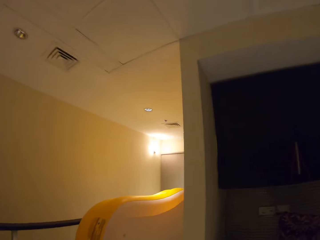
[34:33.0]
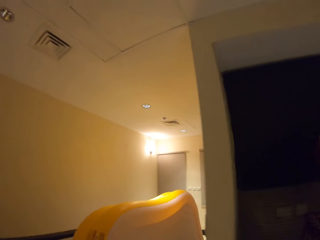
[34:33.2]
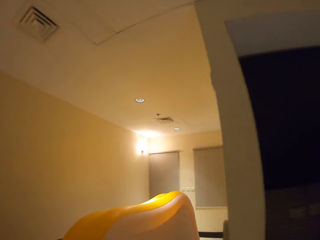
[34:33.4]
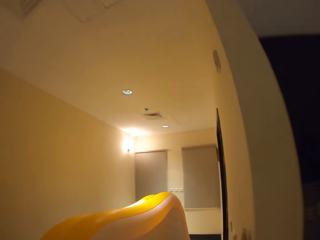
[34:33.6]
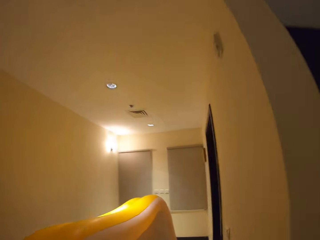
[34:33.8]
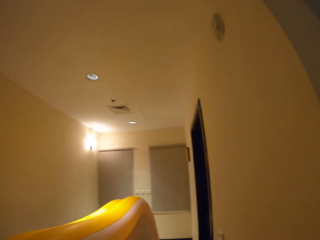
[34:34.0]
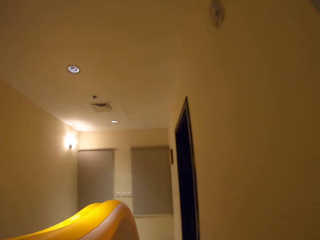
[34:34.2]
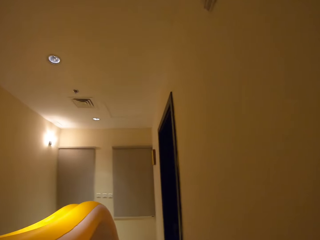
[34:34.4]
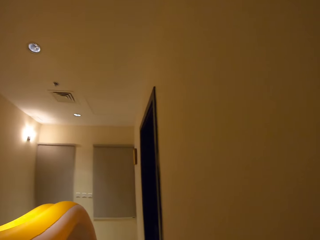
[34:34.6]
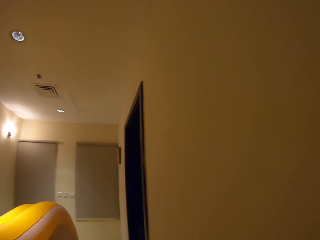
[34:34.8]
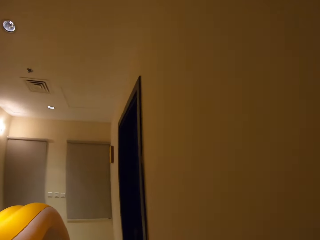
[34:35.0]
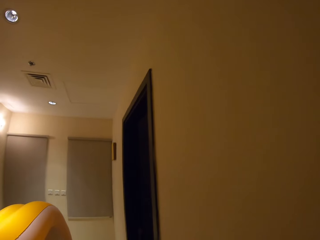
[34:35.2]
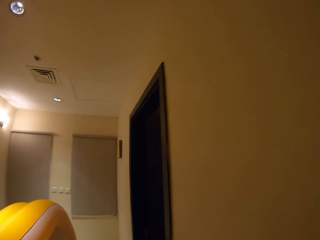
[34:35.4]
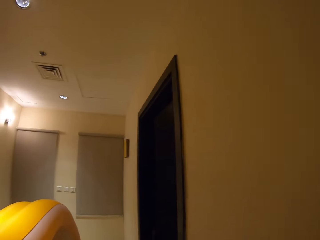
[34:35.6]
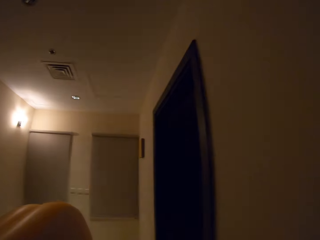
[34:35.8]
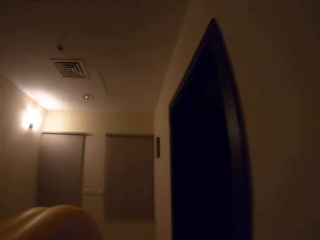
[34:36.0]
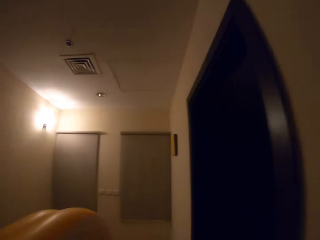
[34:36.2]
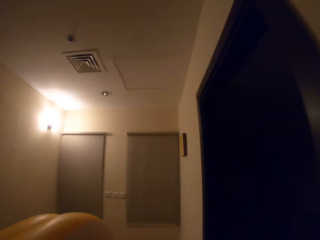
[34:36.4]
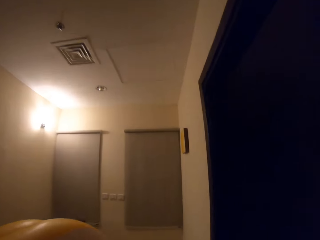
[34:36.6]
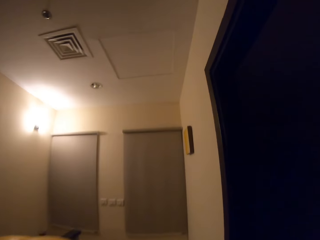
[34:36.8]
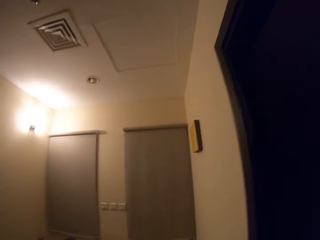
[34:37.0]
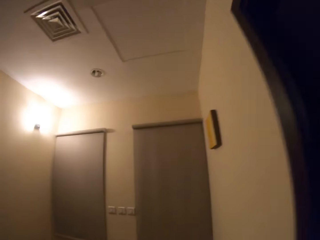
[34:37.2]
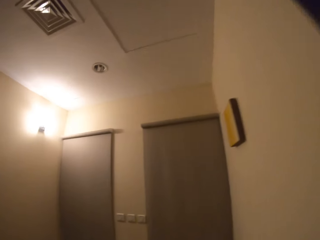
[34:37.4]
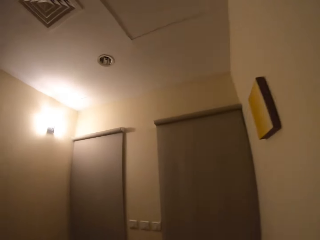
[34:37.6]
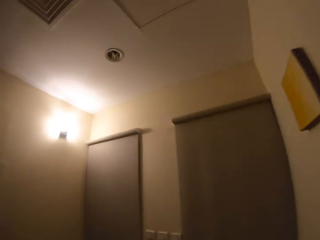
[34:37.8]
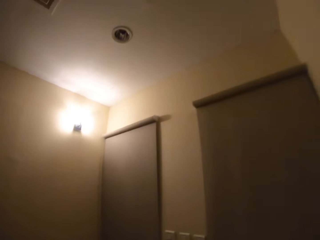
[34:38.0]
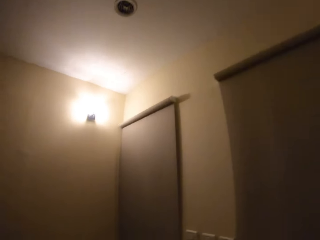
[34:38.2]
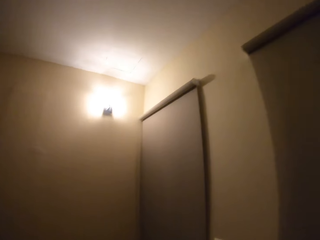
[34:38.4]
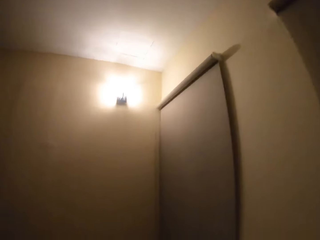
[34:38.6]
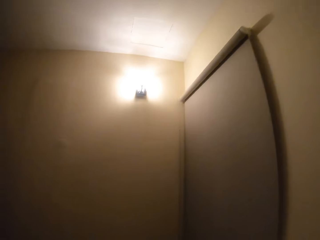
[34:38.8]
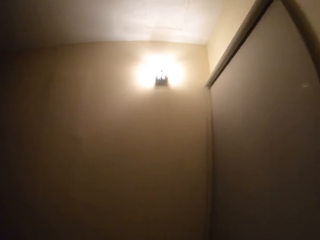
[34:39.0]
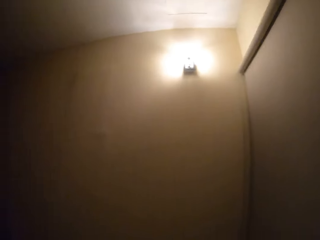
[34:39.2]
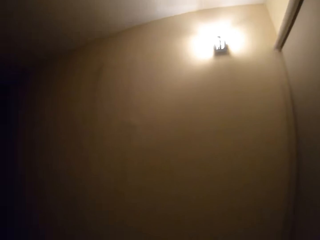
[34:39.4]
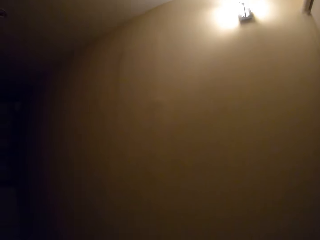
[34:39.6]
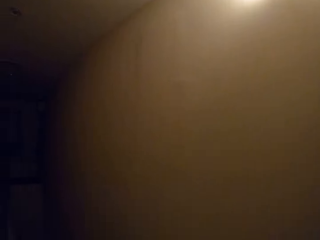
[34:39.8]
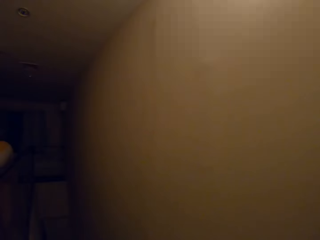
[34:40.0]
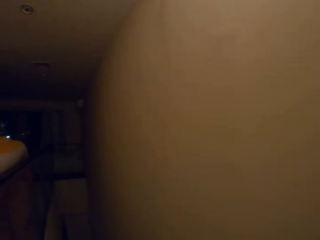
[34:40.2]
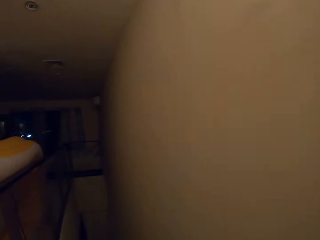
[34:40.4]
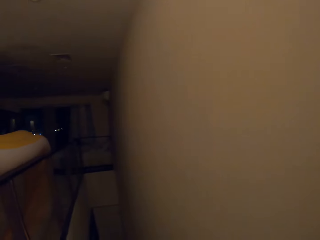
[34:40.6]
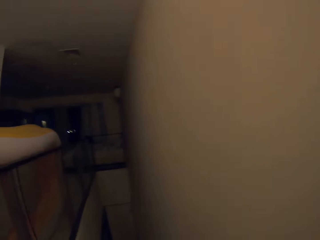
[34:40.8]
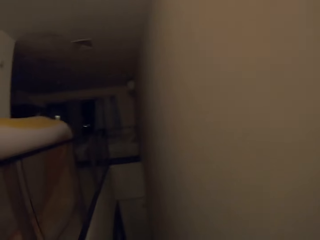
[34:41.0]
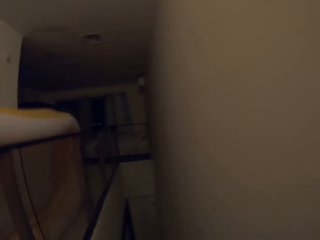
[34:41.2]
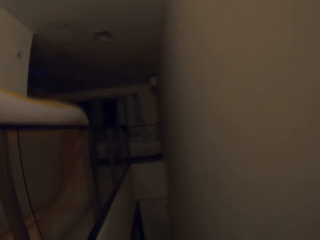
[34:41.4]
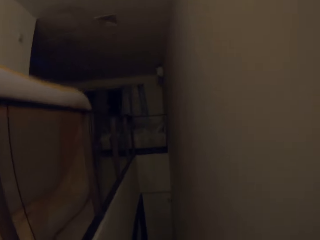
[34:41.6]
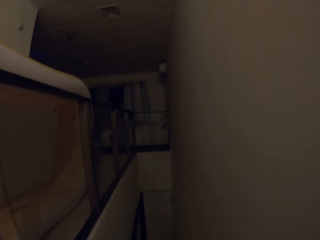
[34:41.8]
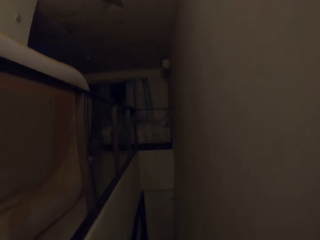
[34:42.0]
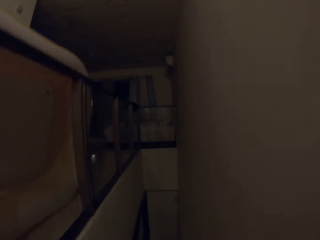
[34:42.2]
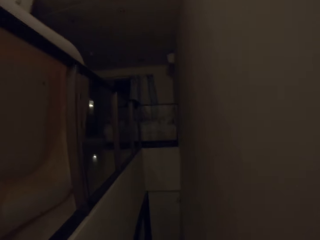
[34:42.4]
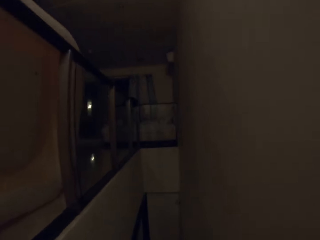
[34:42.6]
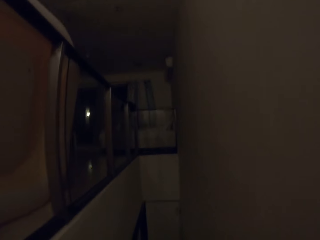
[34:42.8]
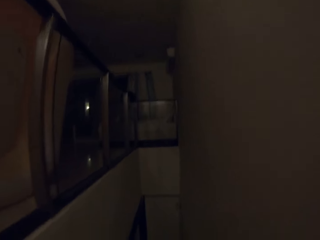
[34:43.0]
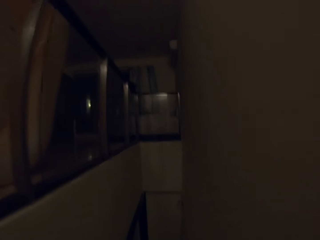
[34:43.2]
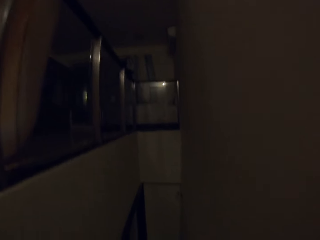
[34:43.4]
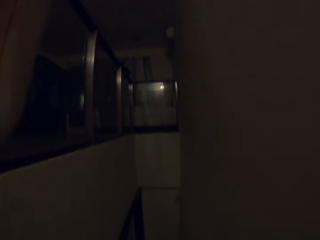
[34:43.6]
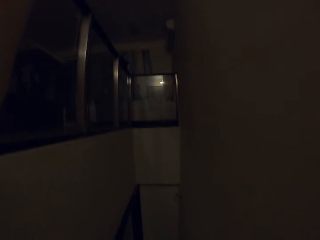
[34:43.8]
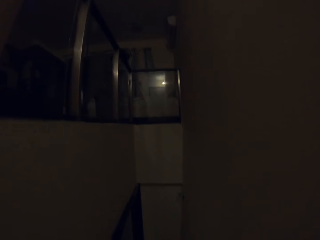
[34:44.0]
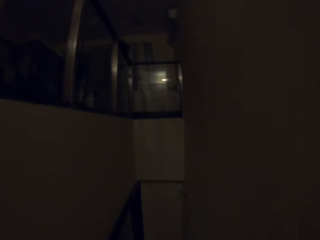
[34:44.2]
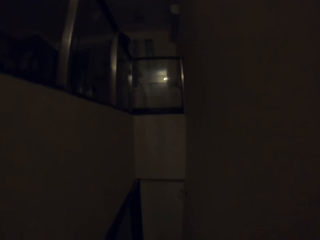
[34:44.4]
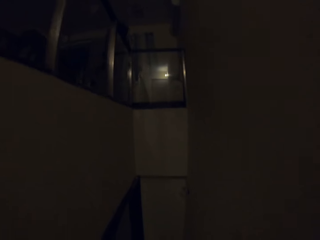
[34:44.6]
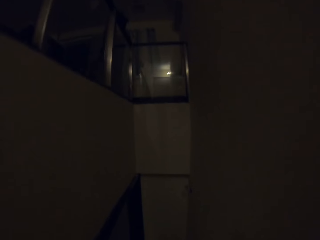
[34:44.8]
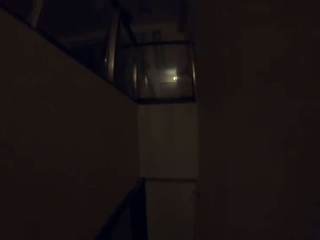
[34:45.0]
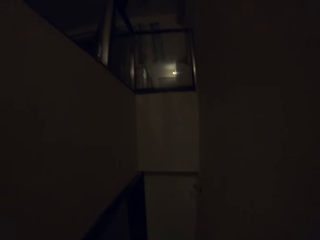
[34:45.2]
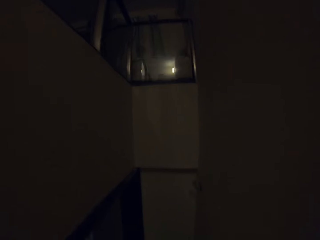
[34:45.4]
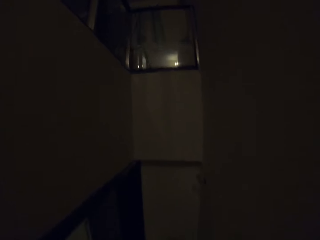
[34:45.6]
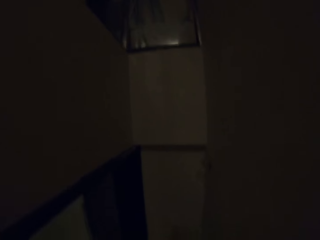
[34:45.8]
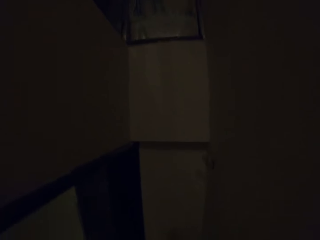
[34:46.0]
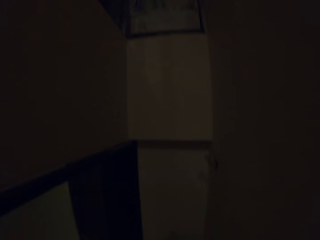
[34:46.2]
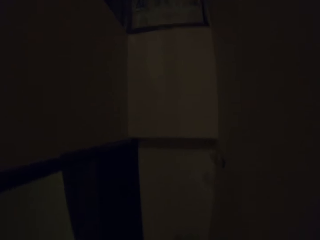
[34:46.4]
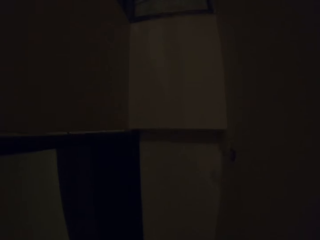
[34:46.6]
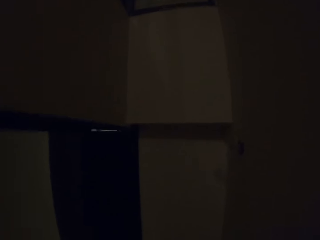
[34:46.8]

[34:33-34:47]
The camera wearer walks. They walk down the stairs.

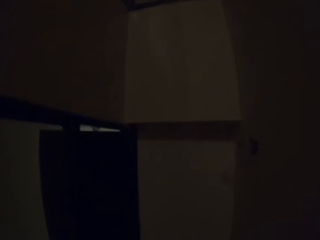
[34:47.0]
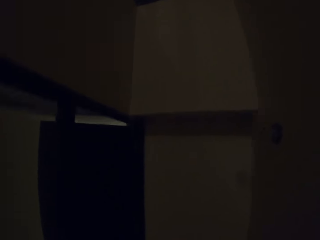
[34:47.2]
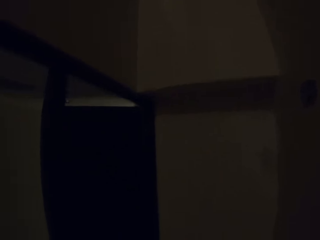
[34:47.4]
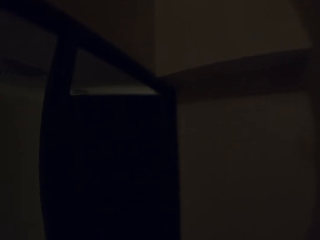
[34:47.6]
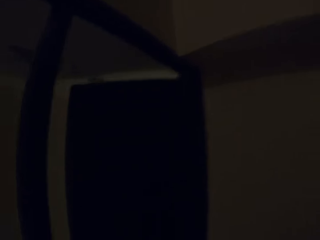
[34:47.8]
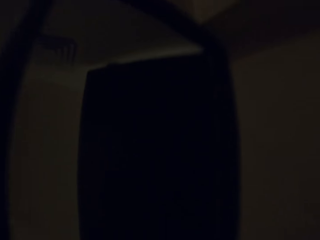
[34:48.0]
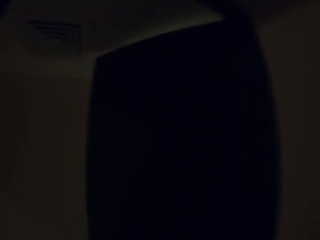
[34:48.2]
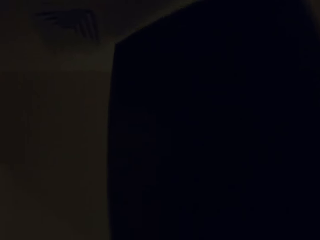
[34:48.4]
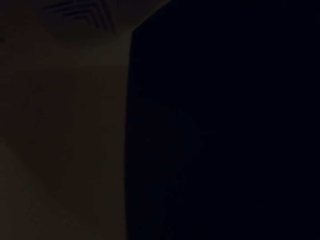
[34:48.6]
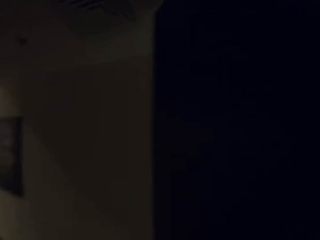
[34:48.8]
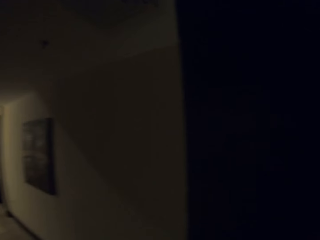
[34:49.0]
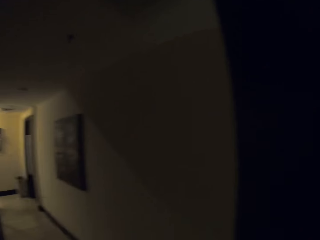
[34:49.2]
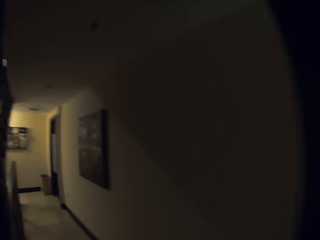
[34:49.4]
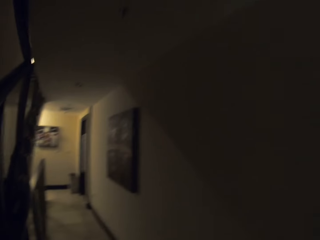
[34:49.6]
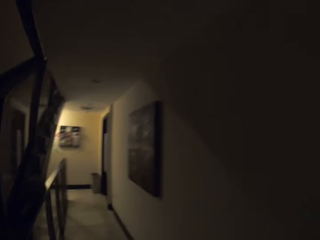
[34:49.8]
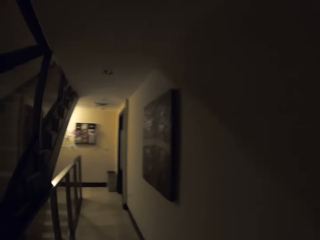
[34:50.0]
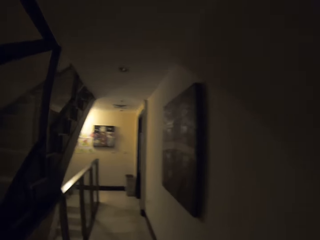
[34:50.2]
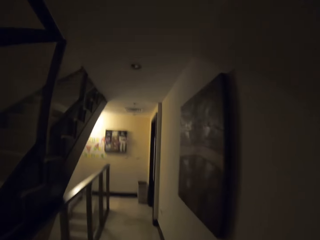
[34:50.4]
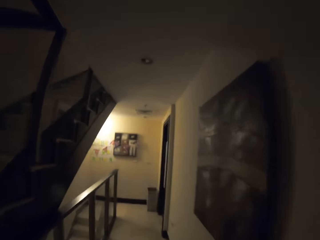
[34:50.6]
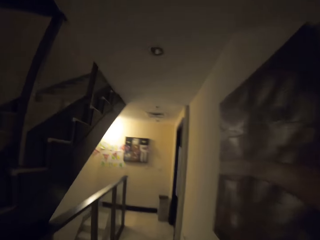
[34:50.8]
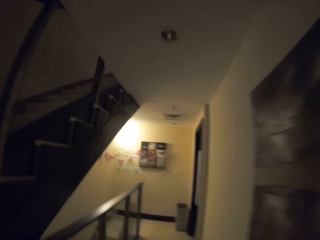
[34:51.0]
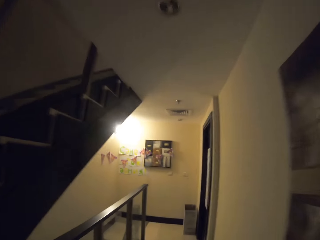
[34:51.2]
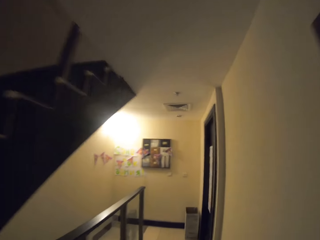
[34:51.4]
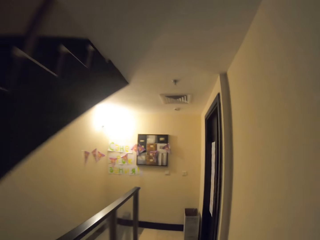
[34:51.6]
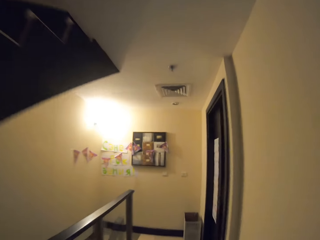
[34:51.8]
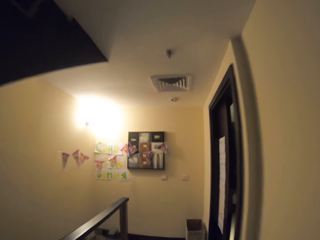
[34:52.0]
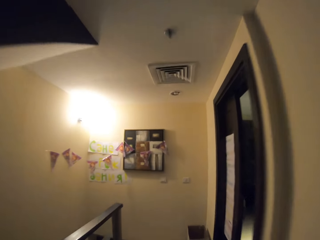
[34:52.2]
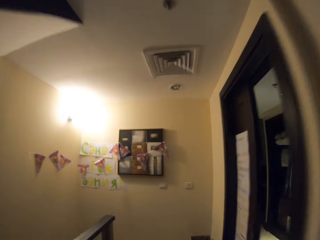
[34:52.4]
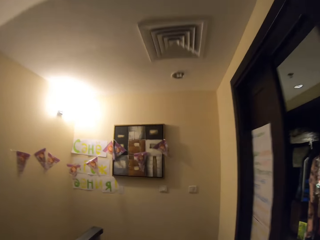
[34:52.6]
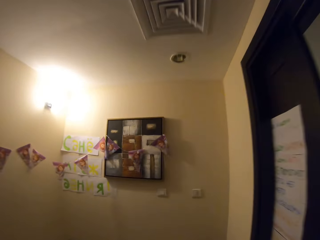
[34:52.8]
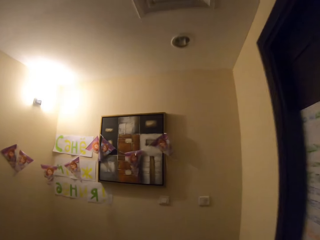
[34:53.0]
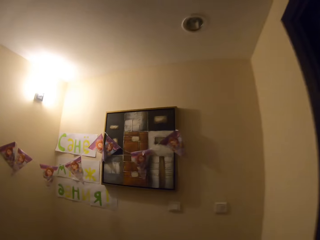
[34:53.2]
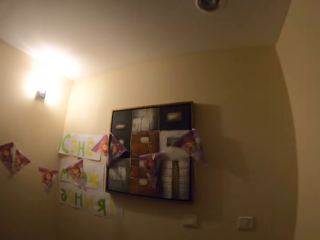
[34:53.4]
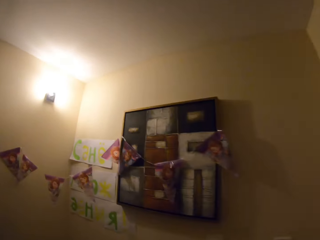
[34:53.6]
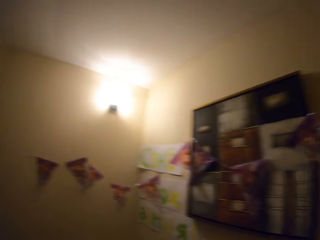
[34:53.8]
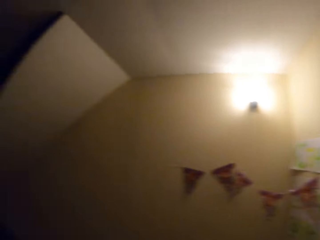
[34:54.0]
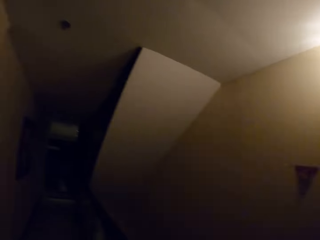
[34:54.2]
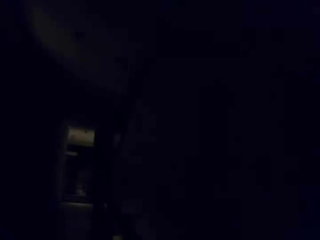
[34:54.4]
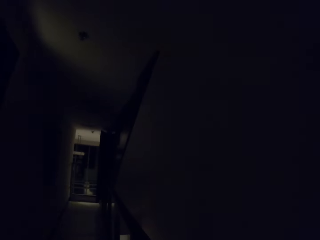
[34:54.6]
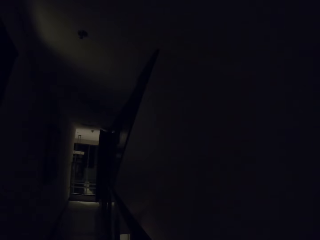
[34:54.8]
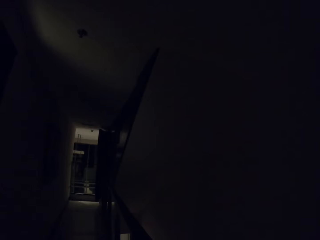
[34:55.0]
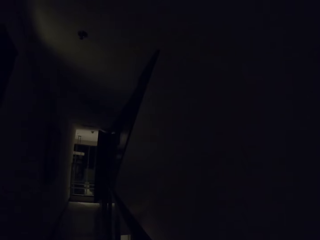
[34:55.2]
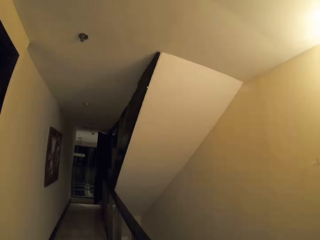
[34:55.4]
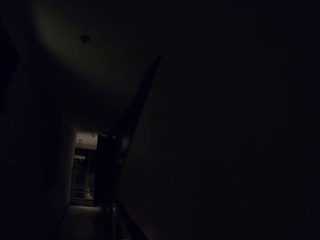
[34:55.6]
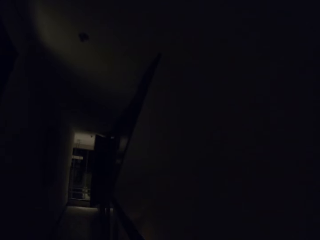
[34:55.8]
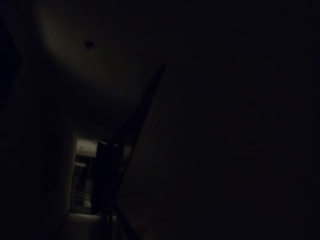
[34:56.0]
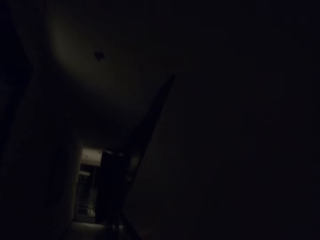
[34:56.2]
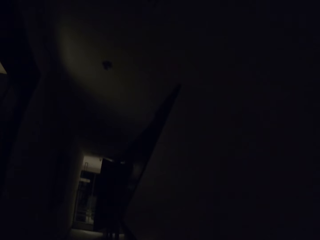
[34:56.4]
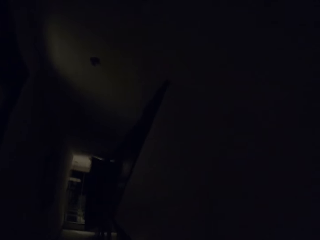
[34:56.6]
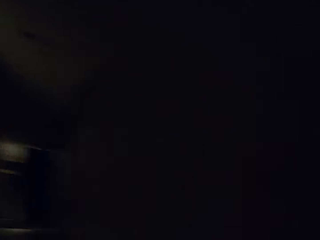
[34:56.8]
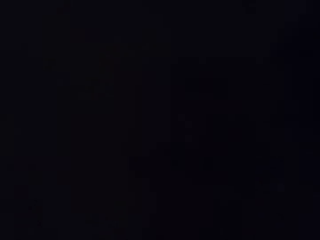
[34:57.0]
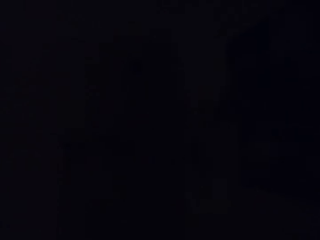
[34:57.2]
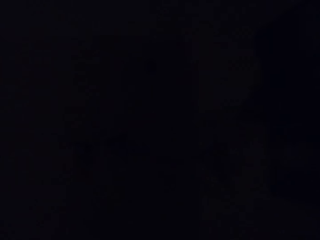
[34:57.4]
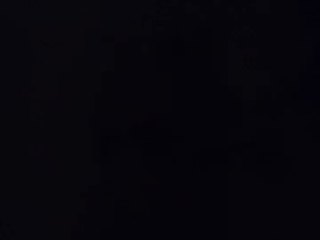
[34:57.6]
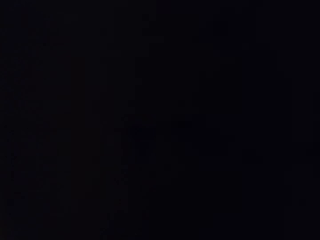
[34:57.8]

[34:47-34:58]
The camera wearer walks on the veranda. They look at the veranda.
